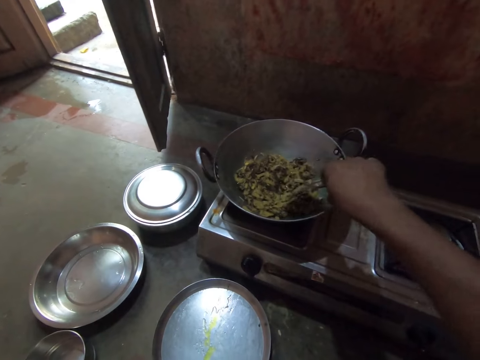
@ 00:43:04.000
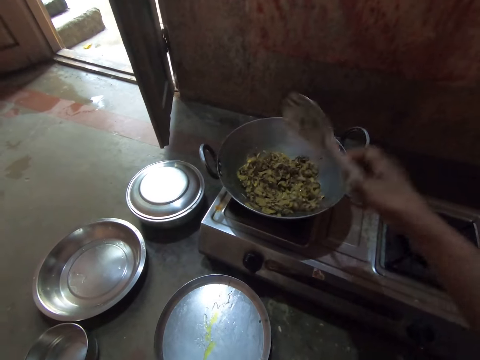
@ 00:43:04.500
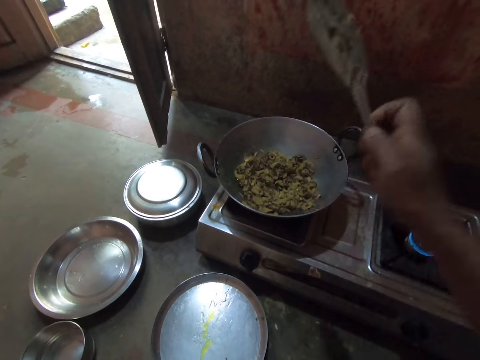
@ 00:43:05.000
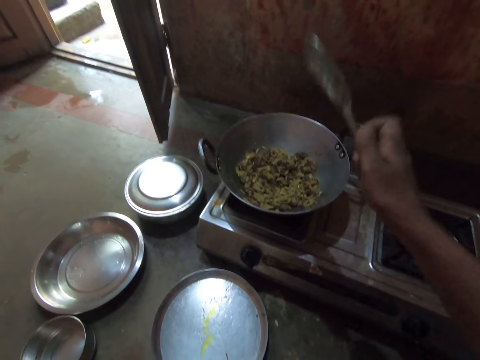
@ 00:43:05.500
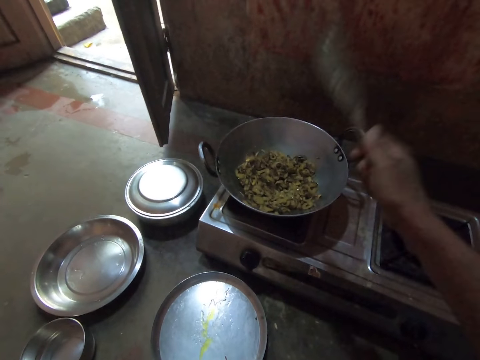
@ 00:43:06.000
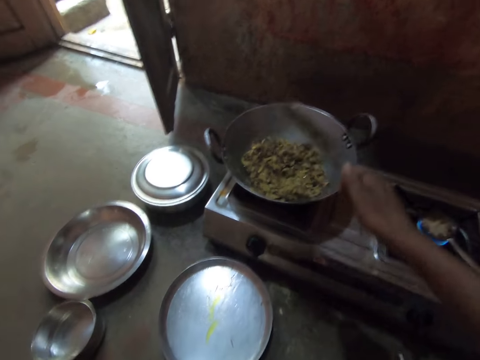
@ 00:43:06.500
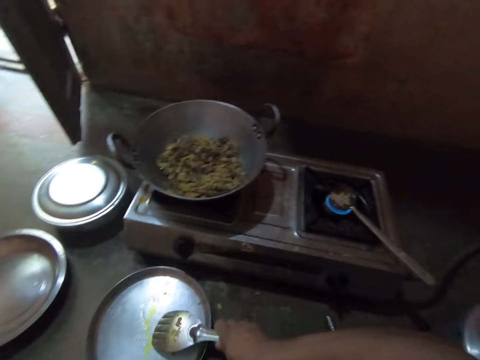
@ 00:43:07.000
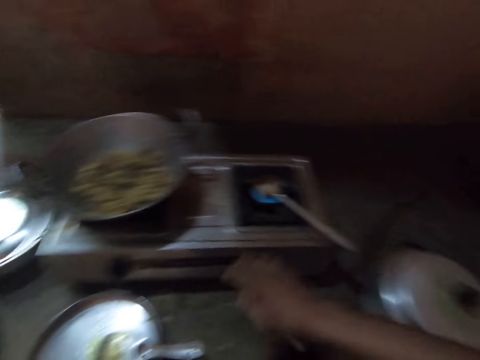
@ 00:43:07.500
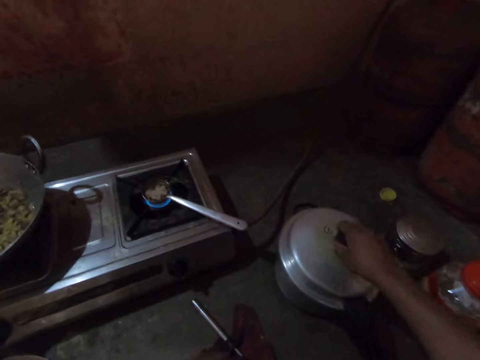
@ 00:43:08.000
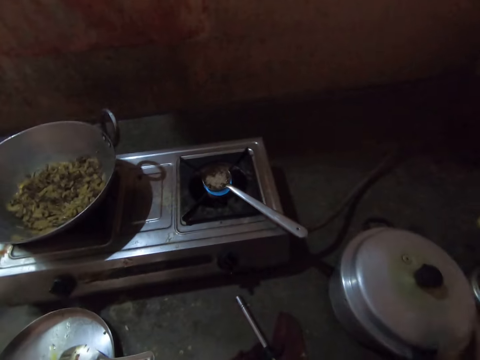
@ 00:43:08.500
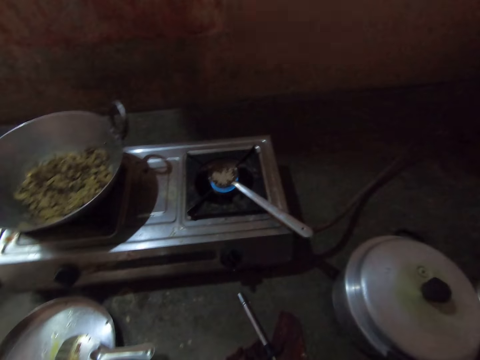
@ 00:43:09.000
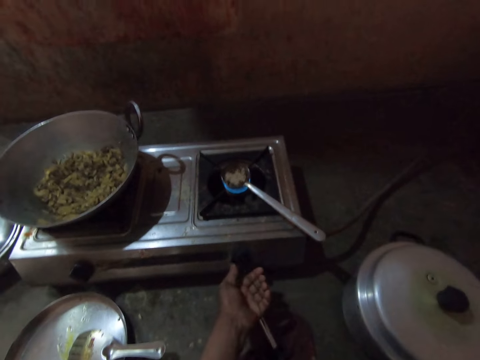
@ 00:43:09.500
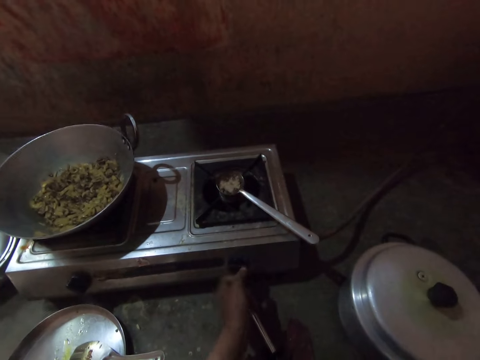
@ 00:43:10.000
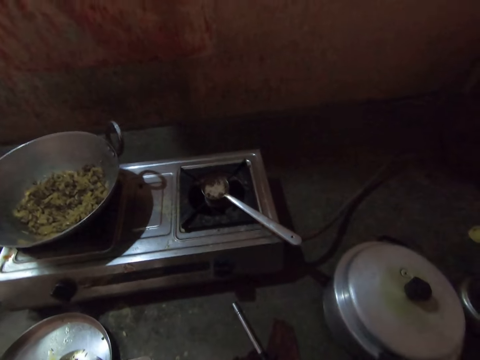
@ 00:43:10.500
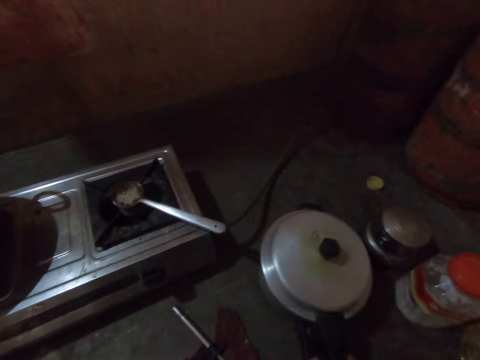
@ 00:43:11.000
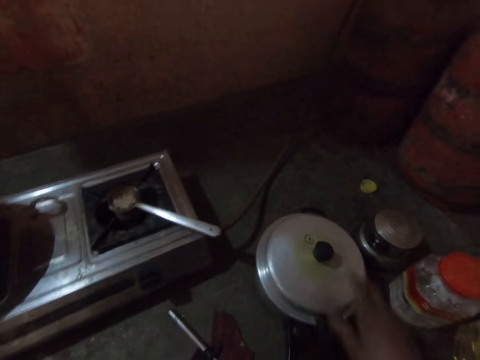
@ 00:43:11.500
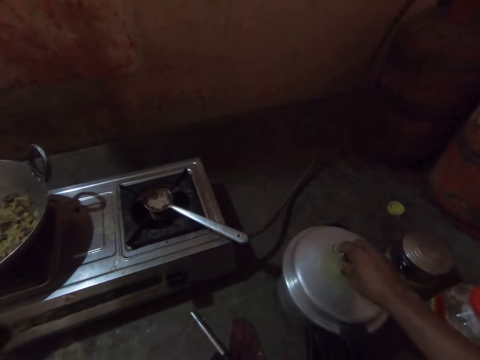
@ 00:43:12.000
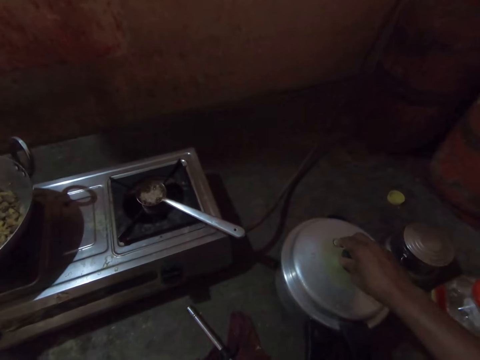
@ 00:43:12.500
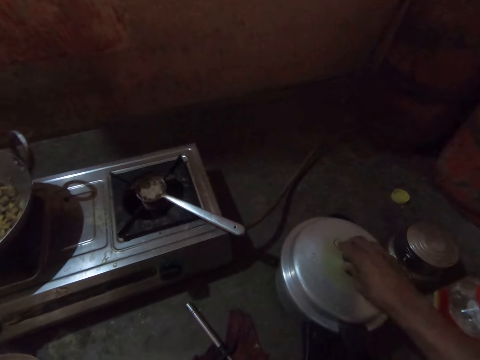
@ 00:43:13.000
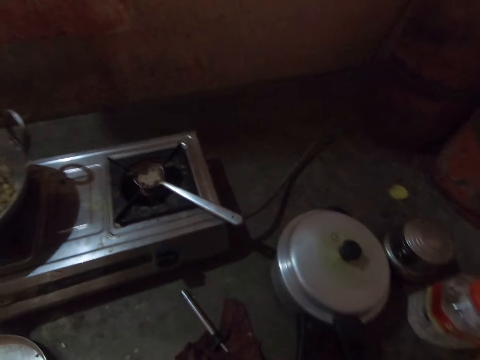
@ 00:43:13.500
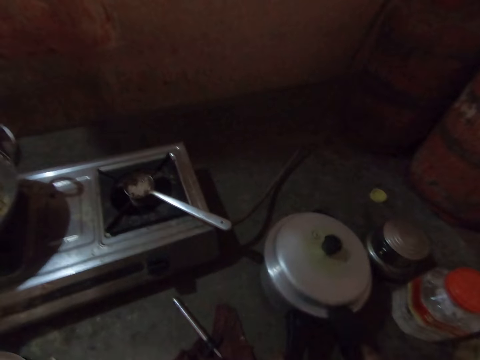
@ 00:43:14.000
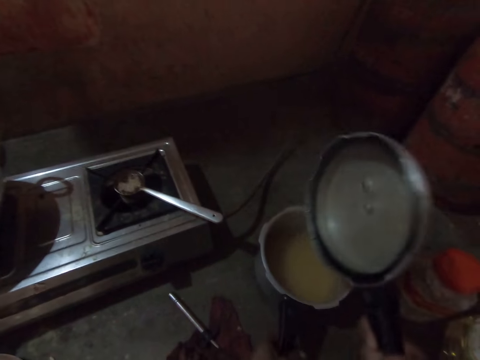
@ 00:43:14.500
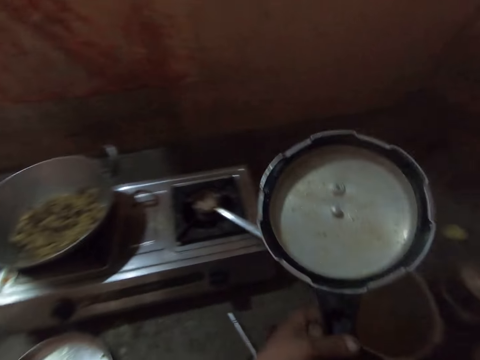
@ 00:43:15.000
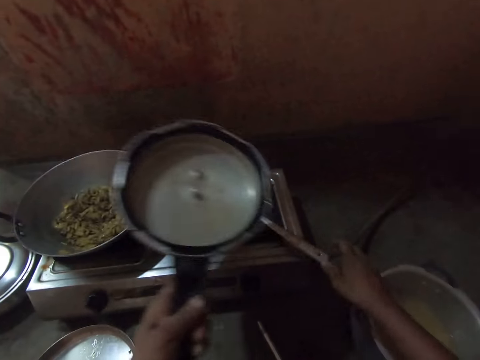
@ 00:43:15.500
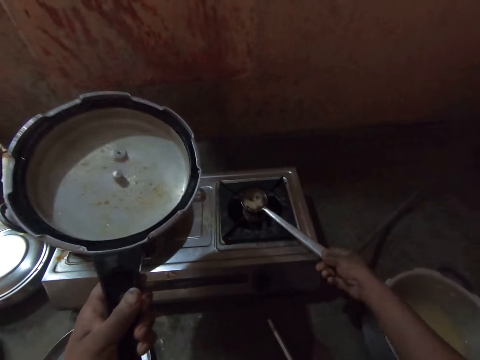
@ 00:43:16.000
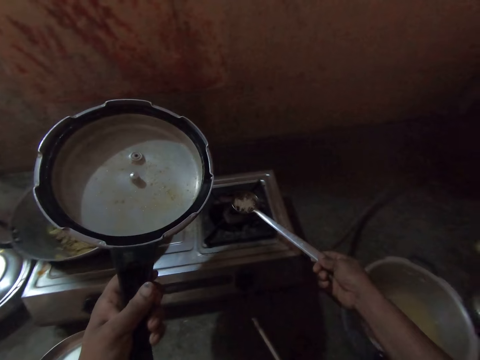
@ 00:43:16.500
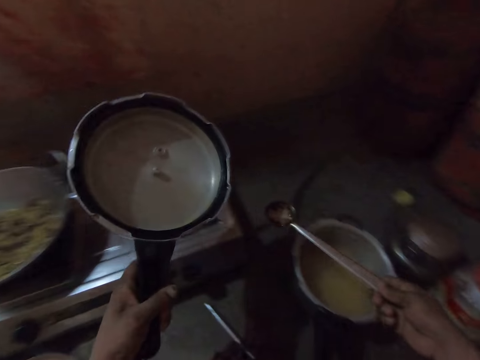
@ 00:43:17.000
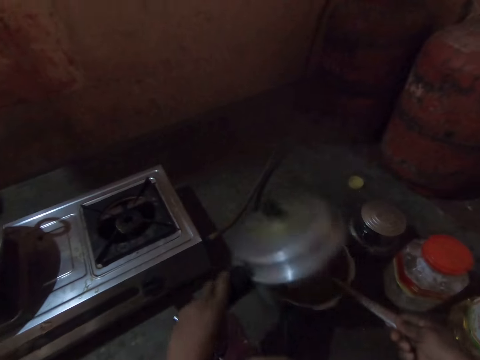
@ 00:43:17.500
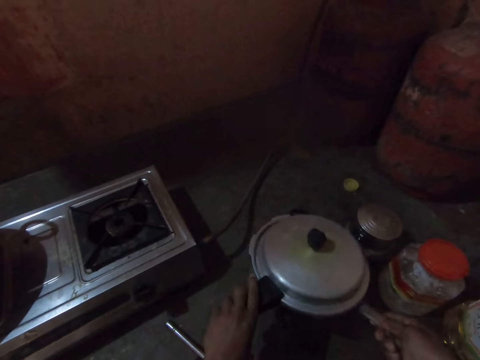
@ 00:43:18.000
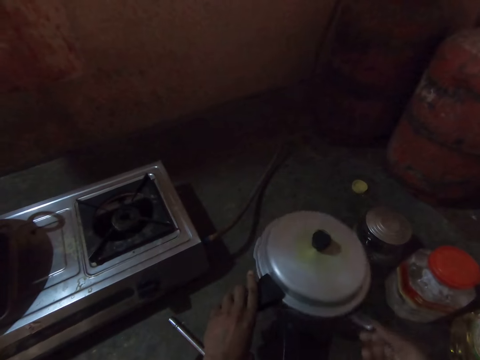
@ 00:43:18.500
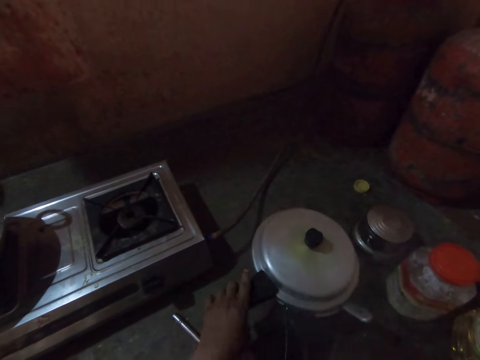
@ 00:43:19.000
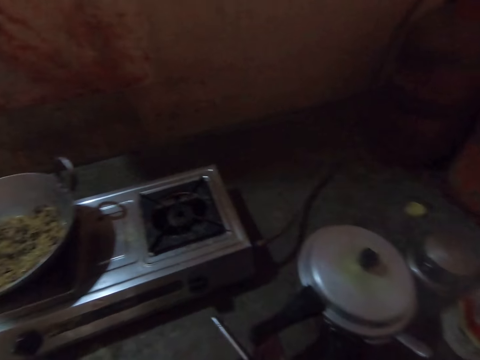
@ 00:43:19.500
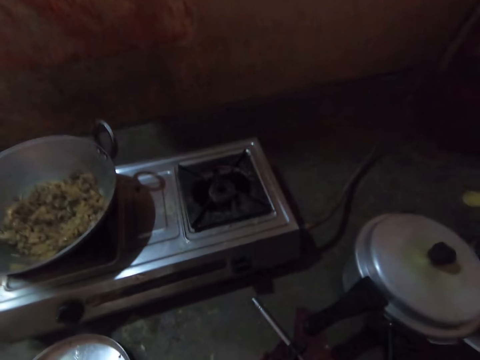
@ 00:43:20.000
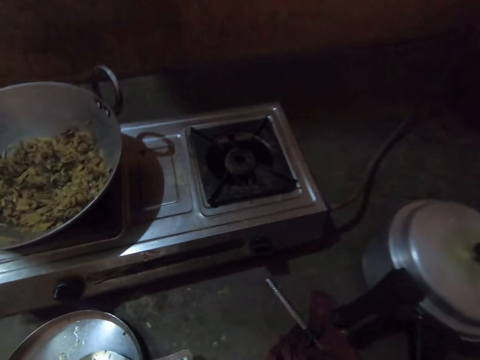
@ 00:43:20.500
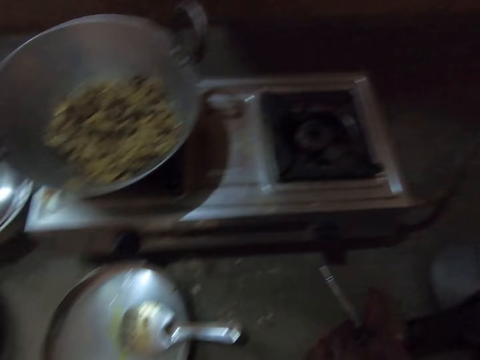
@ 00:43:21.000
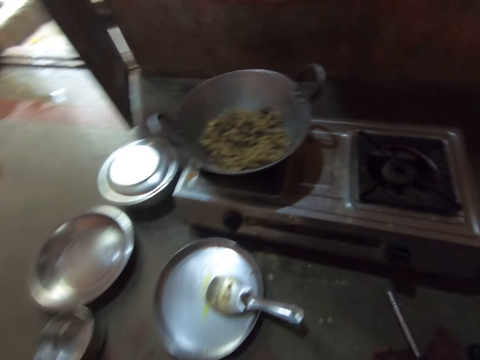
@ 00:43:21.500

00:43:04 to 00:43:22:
The camera wearer shakes the spoon. He places the steel flat cooking spoon on a round tray. He holds the pressure gauge. He turns the knob on the cooker and turns off the fire. He inspects the pressure cooker. He opens the pressure cooker. He places the lid in his left hand. He picks up the serving spoon. He places the serving spoon in the pressure cooker. He covers the pot with the lid. He stares at the gas cooker.

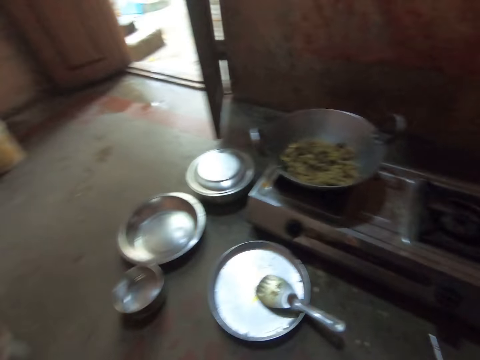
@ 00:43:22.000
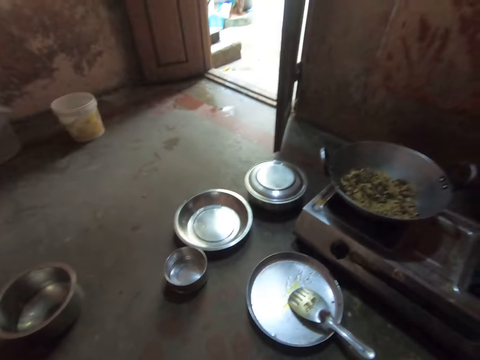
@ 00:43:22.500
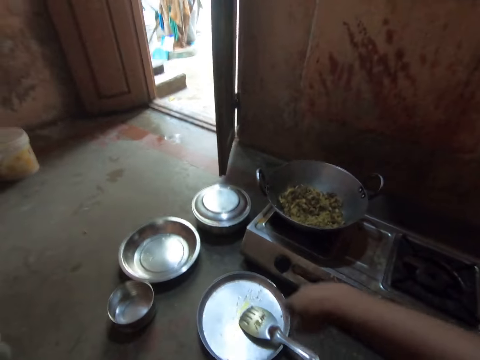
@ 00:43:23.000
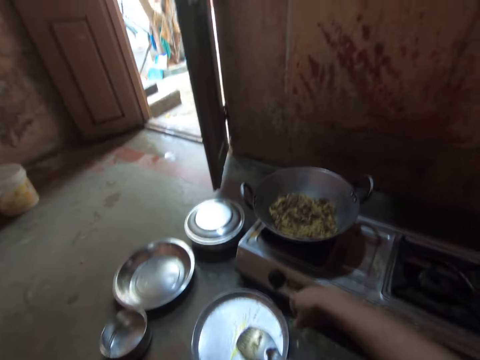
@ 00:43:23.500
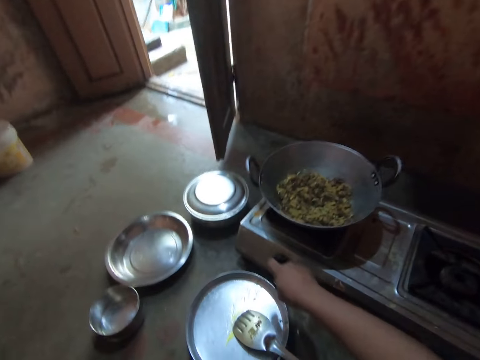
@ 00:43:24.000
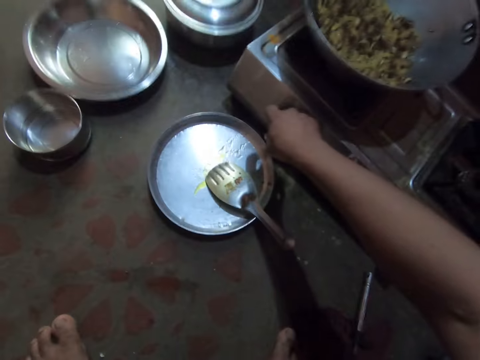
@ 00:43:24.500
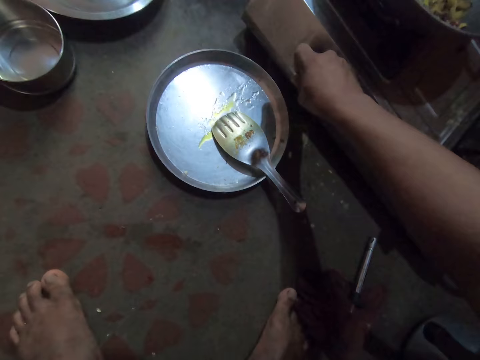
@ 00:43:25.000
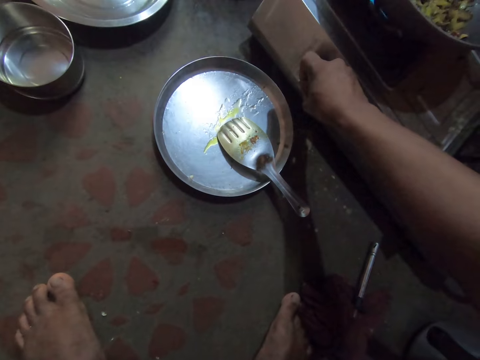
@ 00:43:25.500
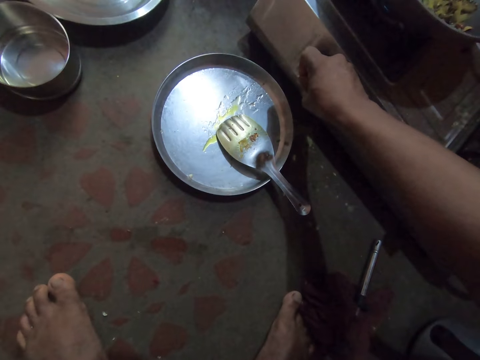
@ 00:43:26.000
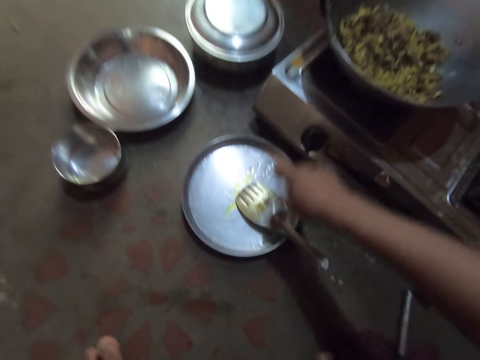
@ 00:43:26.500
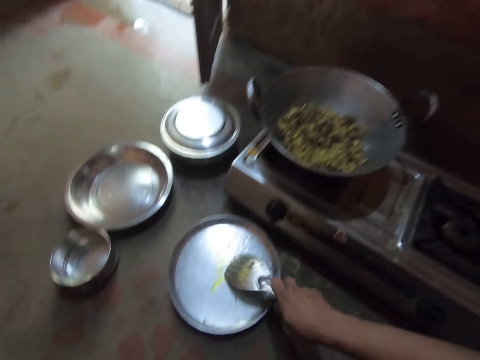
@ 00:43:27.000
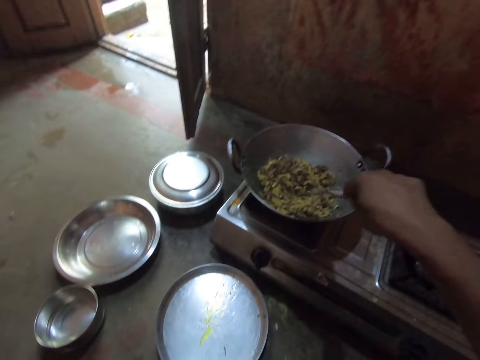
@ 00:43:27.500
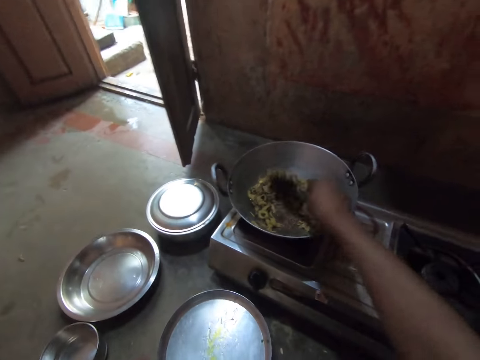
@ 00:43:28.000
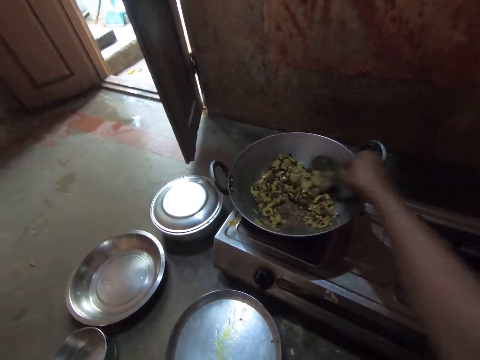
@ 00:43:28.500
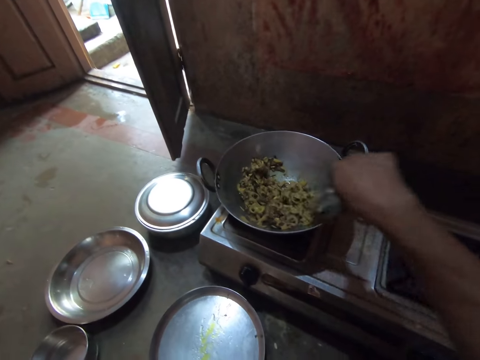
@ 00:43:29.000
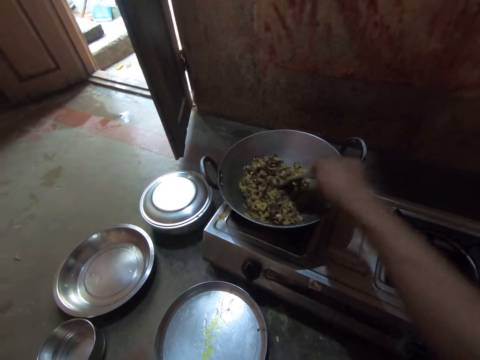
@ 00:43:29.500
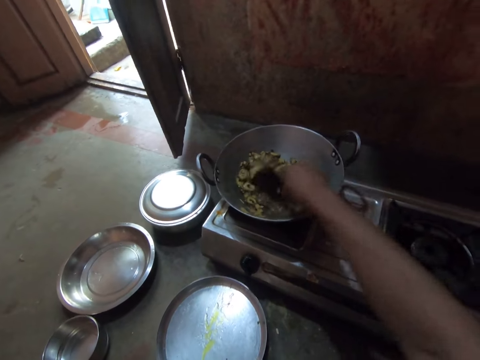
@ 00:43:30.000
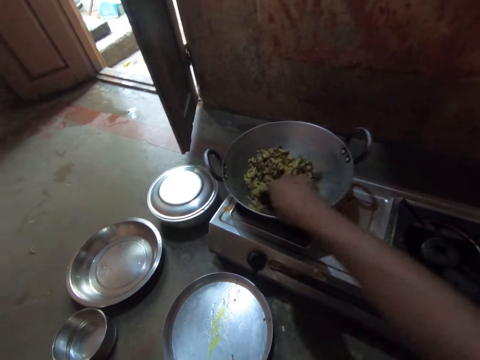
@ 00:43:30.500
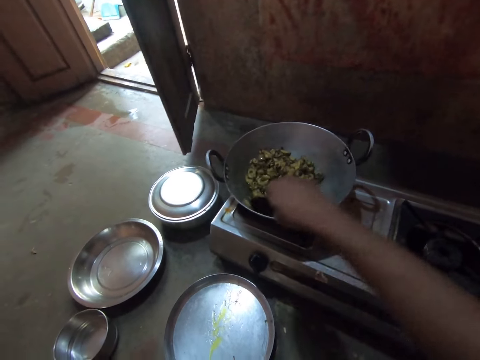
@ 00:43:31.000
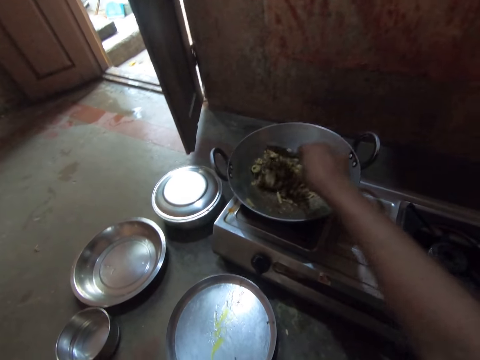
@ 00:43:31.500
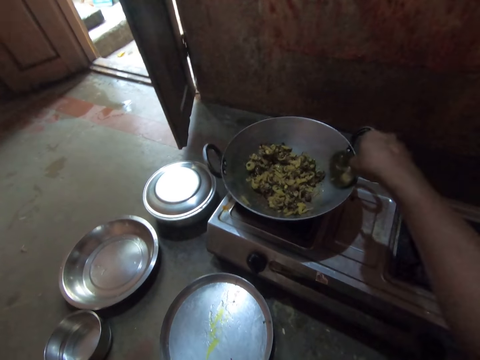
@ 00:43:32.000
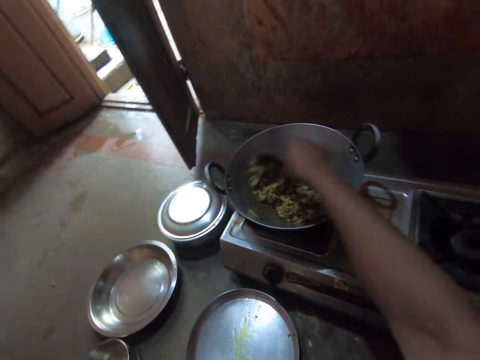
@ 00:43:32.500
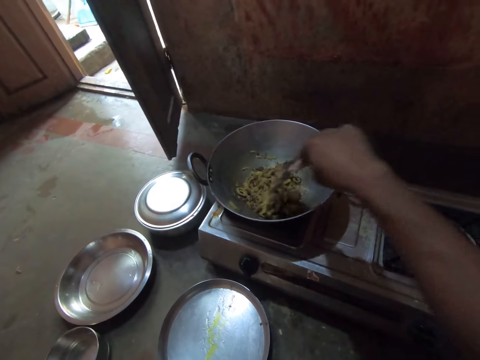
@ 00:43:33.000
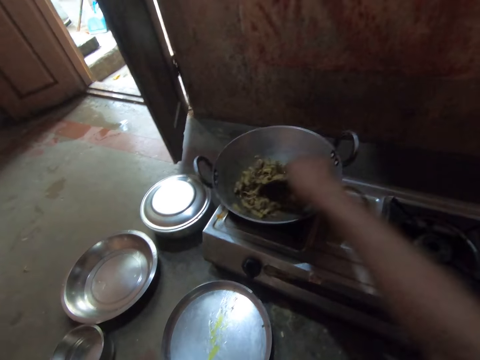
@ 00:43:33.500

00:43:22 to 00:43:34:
The camera wearer turns the knob on the gas cooker. They pick up the steel flat cooking spoon. They stir the vegetables in the deep frying pan with the spoon.
